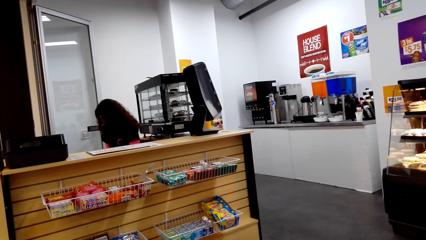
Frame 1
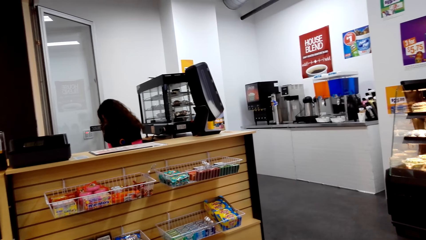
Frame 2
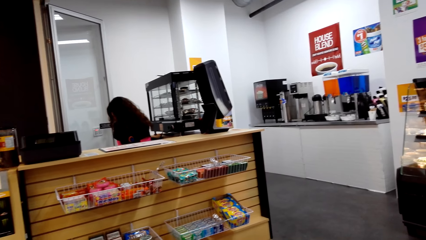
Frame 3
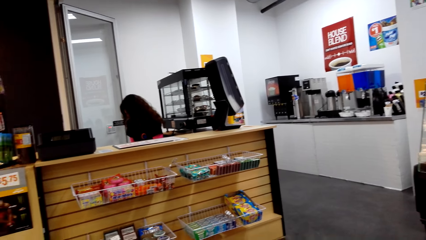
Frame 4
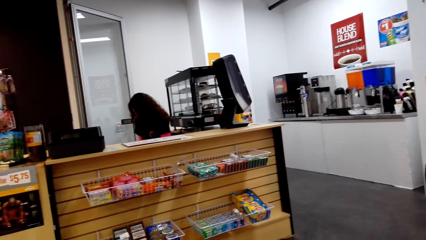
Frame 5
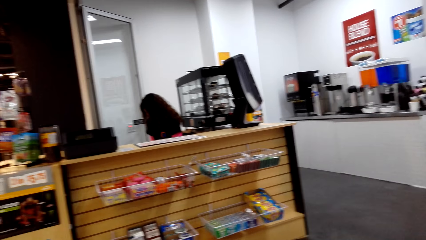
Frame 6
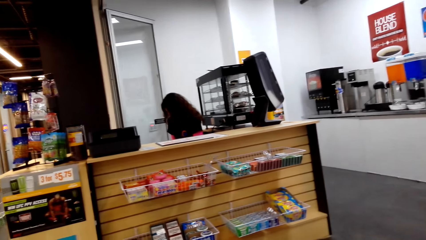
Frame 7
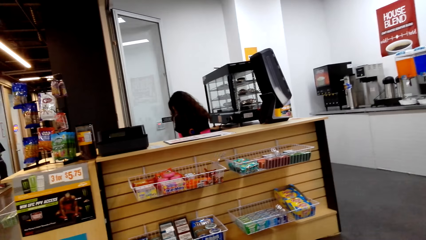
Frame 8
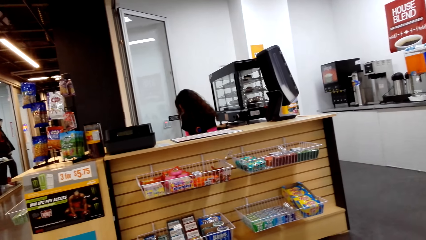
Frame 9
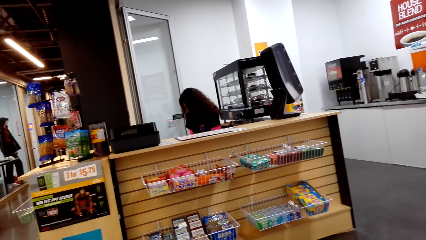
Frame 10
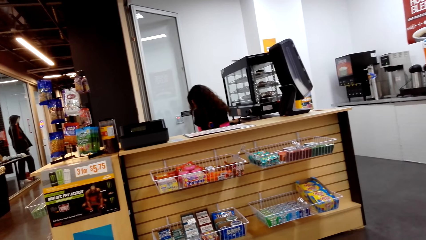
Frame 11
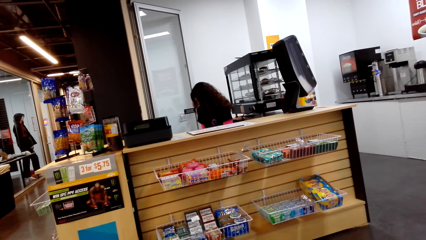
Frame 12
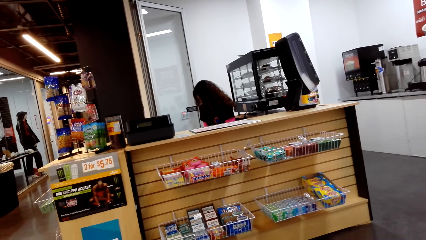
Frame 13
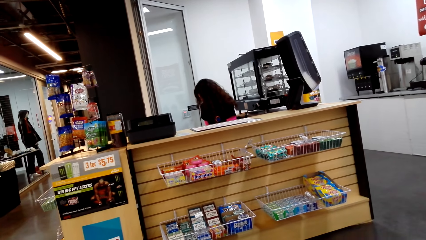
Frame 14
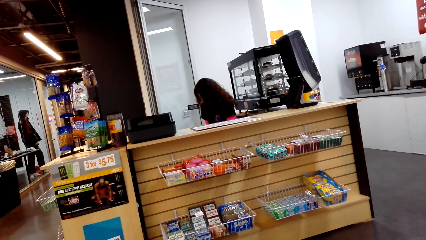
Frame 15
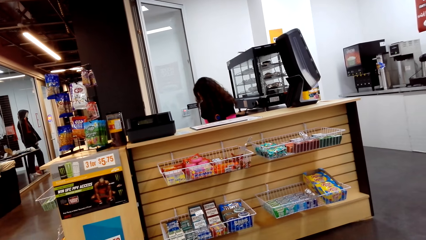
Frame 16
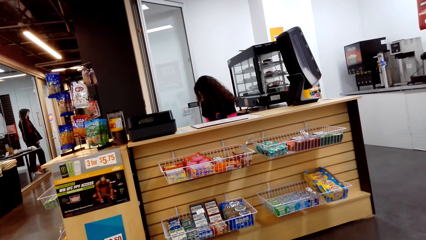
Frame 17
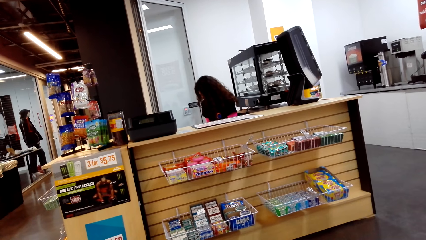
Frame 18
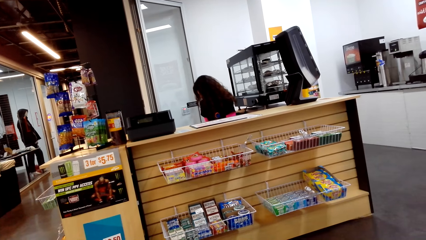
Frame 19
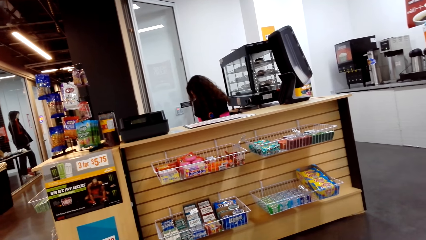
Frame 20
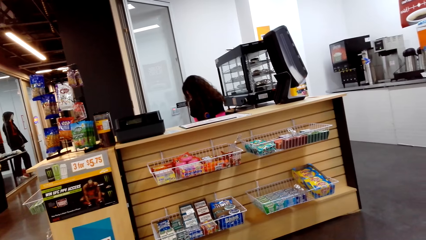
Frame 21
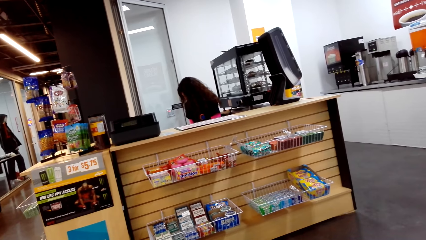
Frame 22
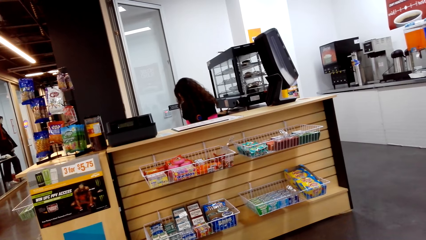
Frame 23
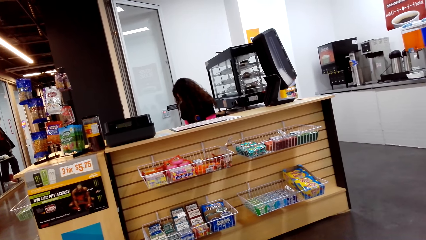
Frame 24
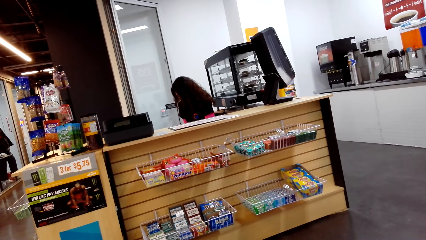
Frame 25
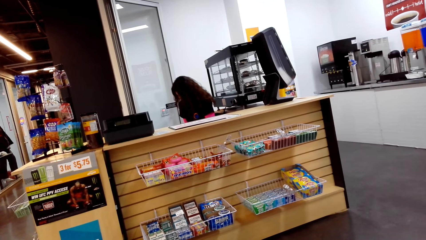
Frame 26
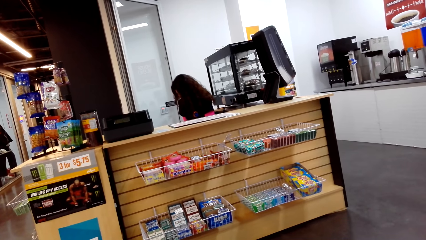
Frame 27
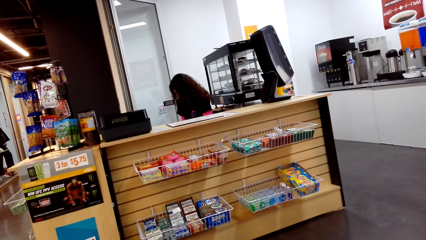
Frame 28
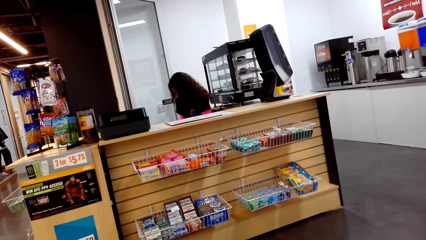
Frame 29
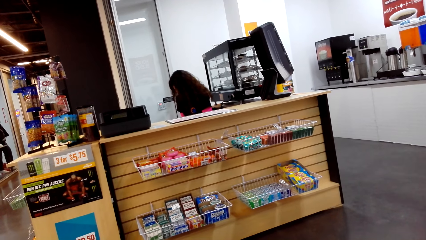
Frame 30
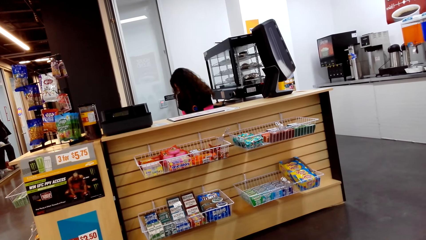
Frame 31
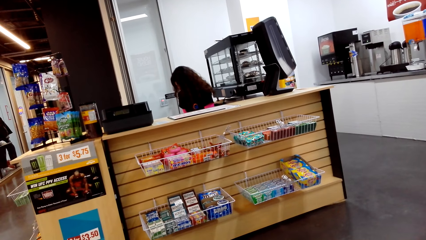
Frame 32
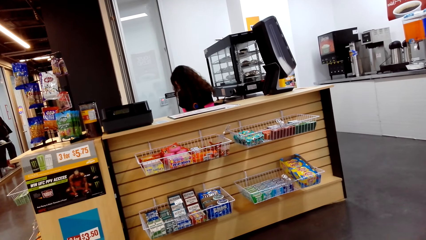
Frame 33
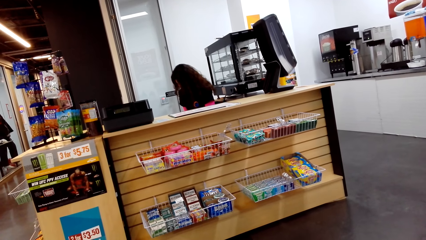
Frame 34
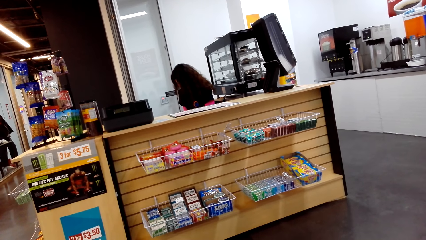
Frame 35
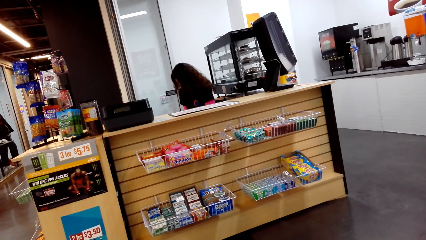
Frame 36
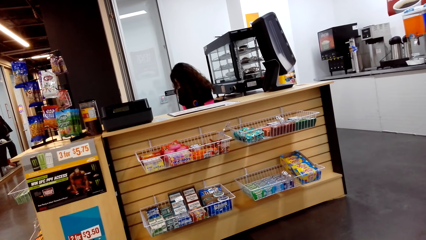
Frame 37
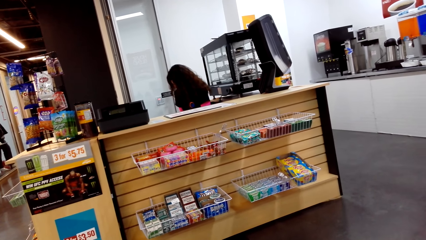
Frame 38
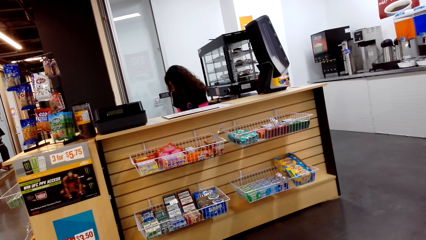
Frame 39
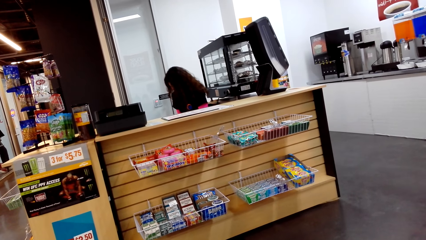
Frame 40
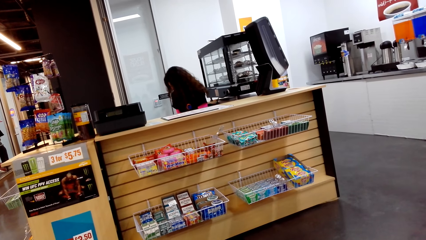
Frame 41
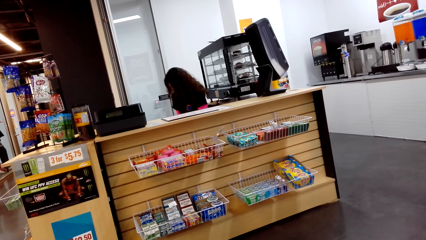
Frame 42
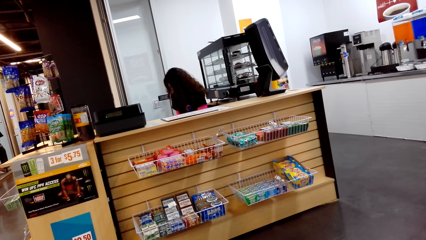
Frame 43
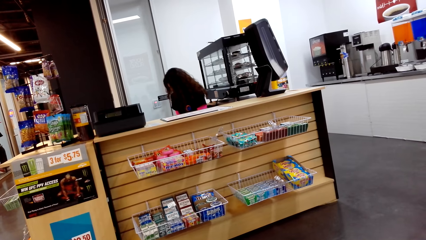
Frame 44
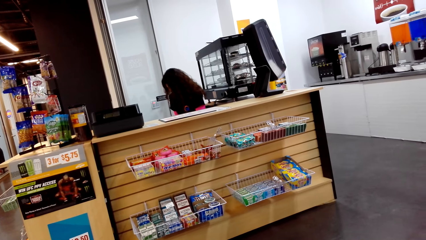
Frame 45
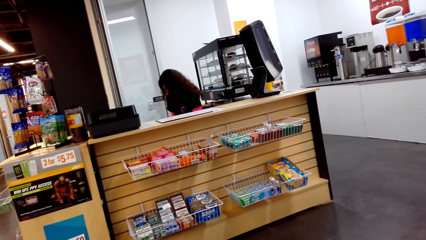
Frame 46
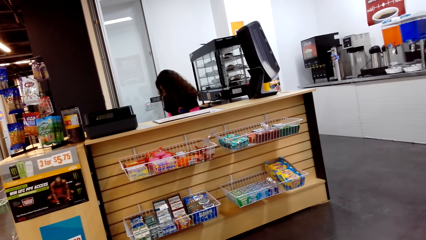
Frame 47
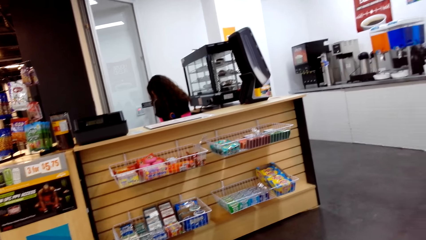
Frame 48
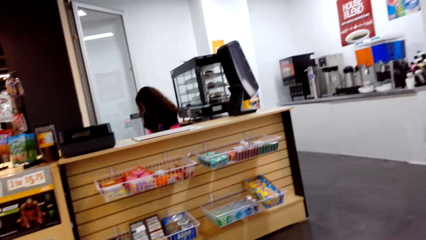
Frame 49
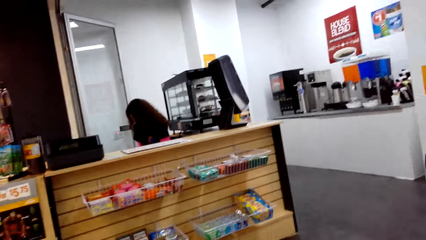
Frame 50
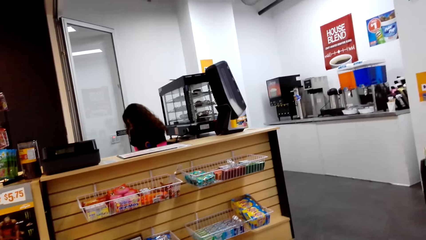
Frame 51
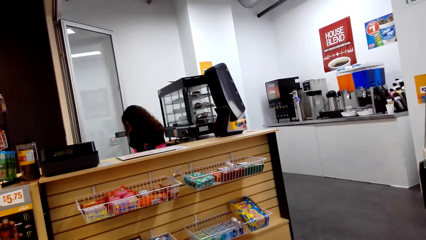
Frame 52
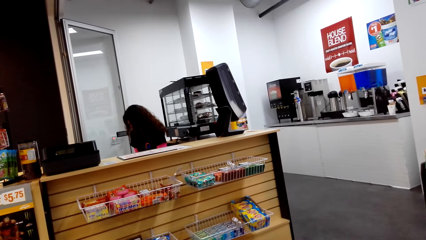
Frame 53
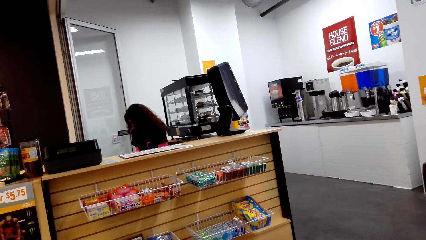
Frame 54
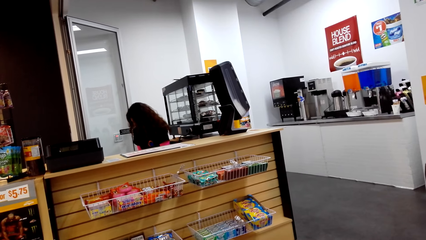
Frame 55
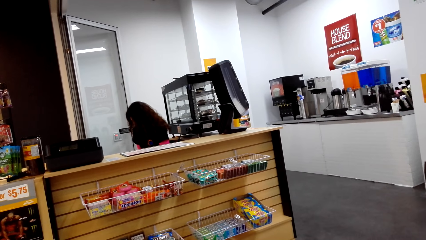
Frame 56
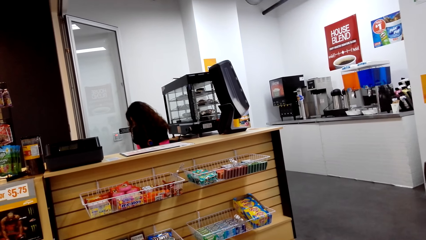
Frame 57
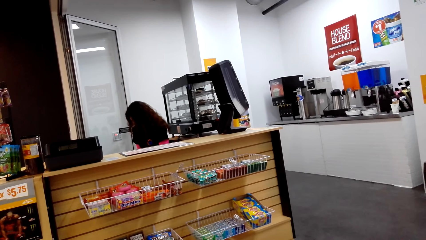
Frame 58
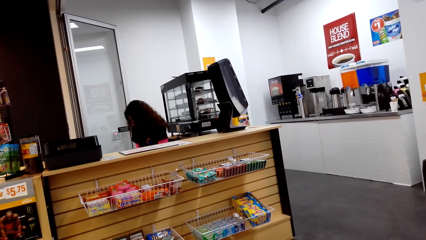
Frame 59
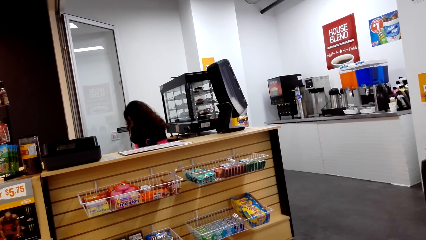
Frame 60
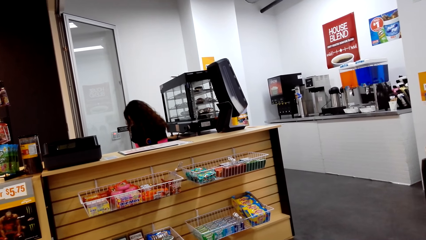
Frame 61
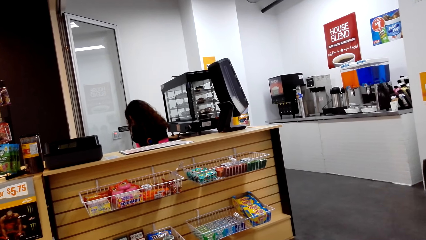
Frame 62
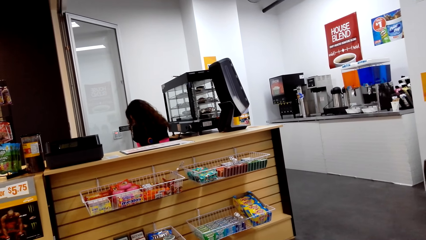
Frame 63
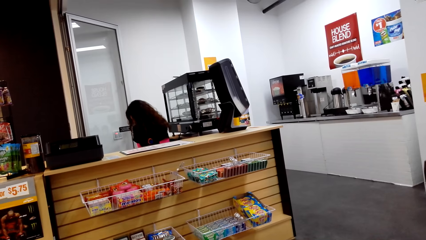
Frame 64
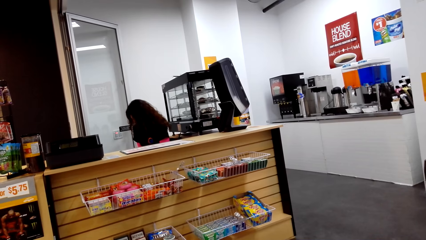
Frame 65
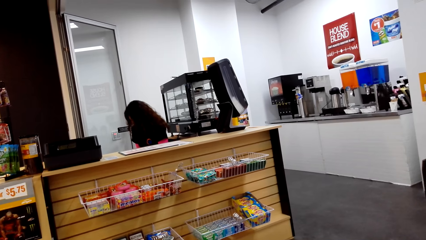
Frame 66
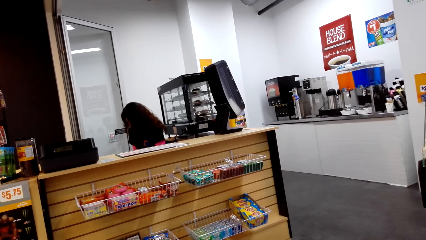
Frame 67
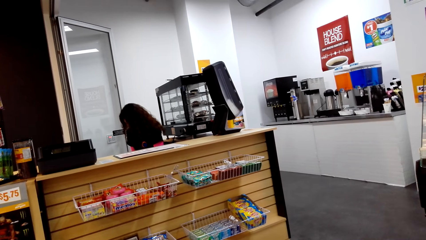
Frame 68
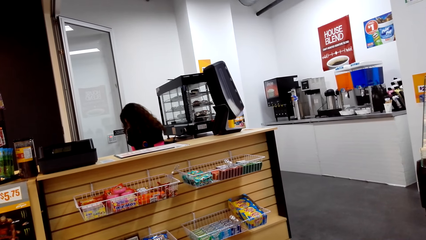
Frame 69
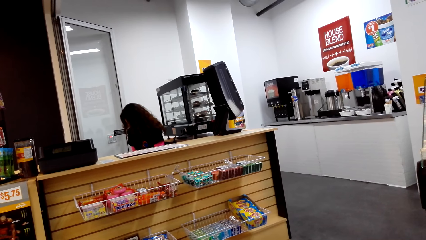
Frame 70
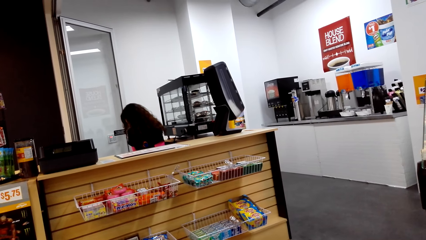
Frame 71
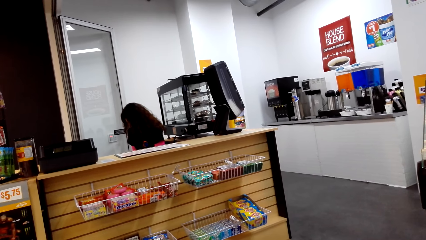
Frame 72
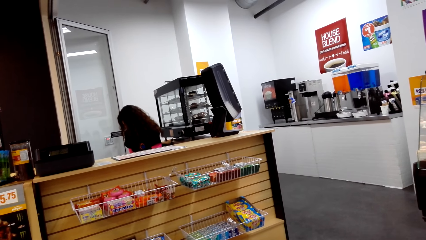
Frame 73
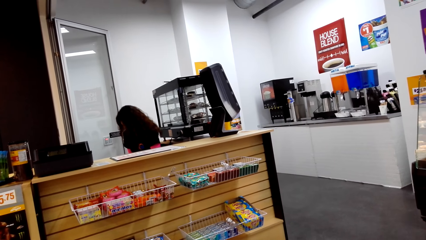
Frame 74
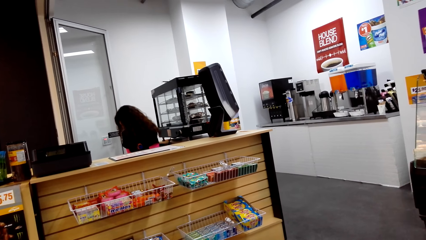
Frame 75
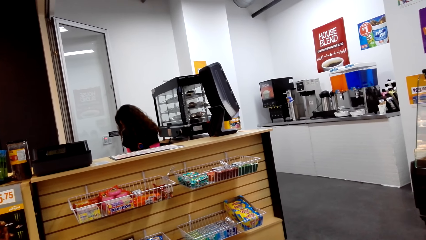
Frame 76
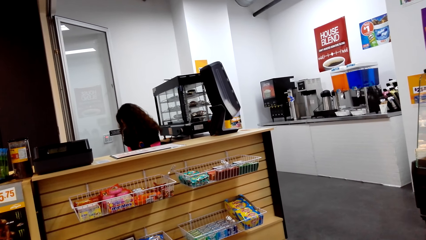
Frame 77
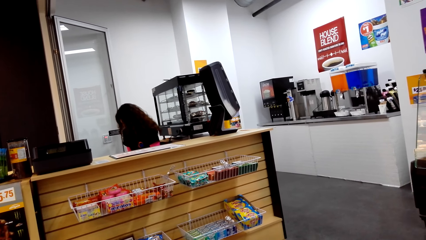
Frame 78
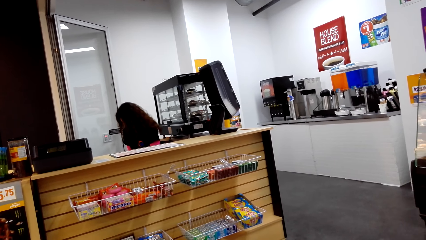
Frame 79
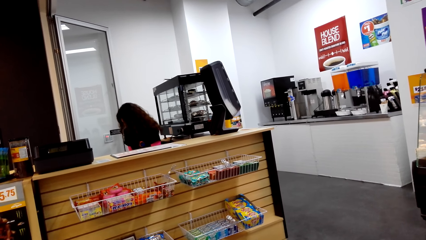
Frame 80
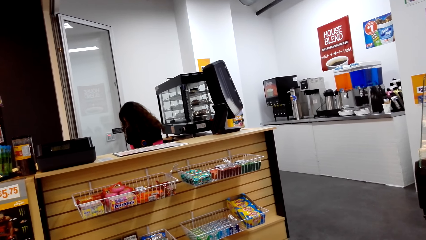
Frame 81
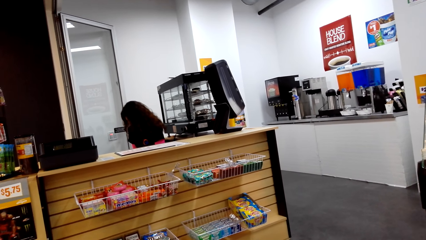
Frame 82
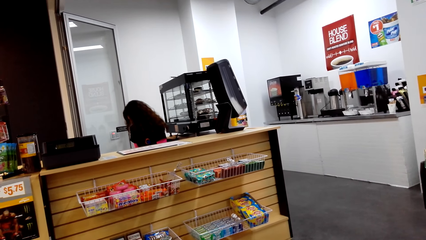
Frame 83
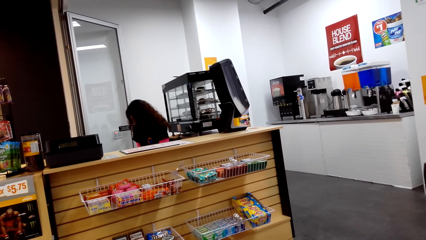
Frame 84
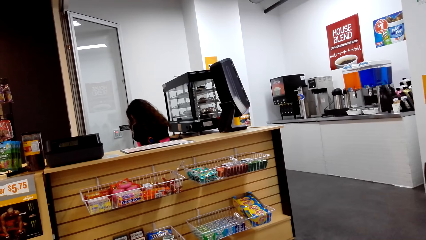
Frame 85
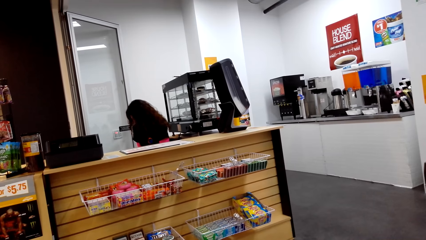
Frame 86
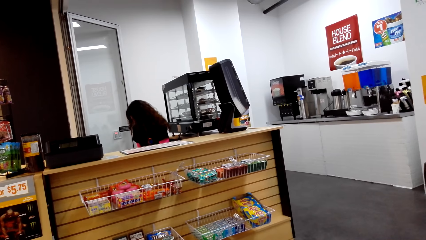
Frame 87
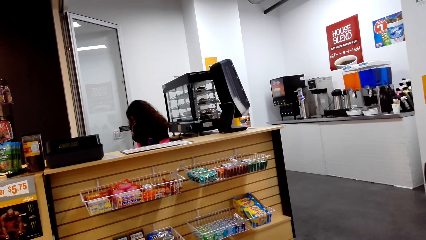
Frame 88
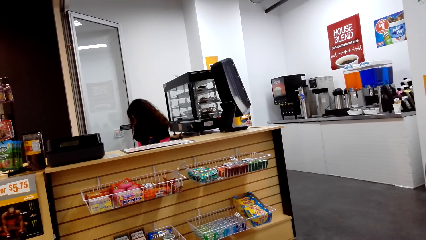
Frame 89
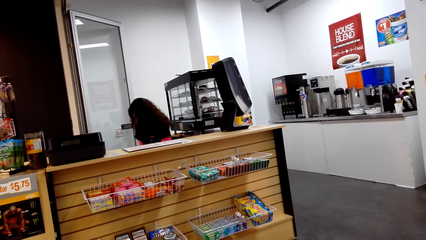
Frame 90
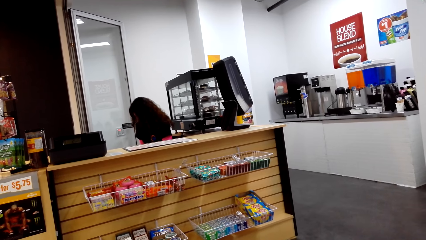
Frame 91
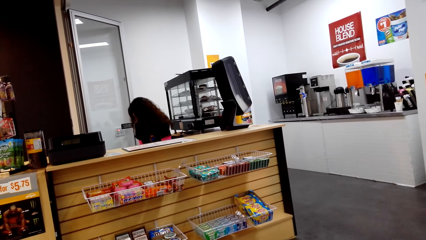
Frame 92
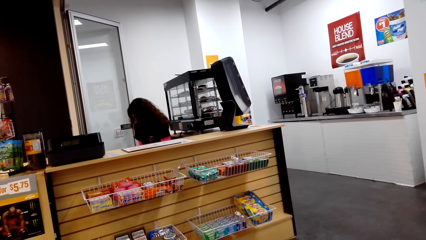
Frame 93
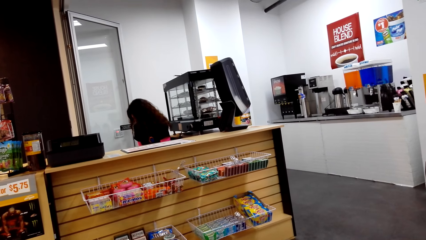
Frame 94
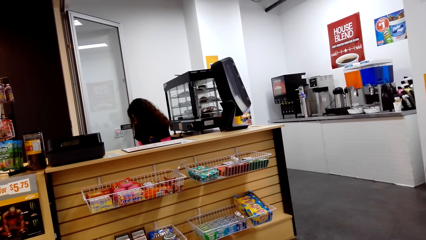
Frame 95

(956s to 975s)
The camera wearer looks around. They look around again.
